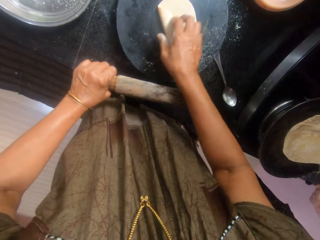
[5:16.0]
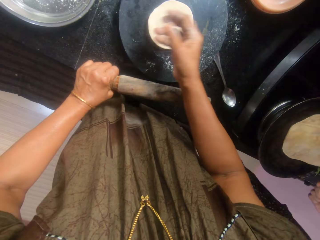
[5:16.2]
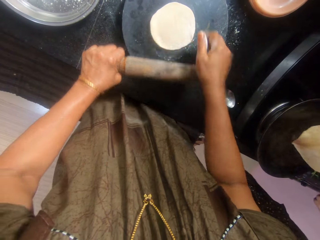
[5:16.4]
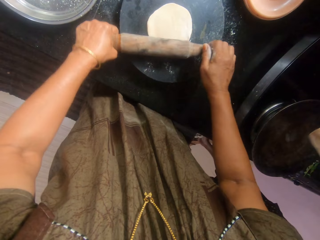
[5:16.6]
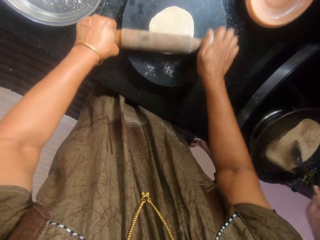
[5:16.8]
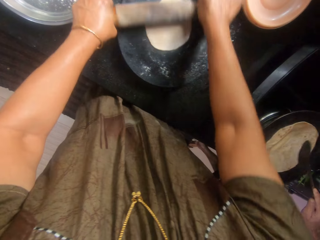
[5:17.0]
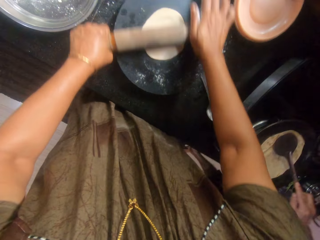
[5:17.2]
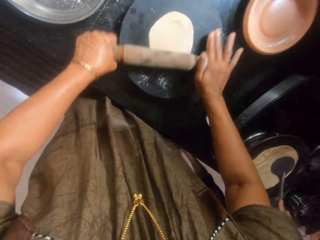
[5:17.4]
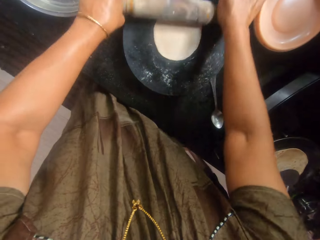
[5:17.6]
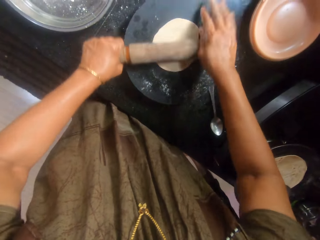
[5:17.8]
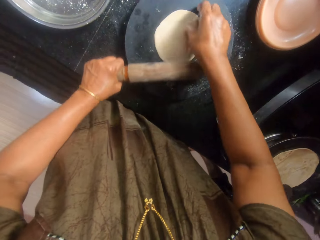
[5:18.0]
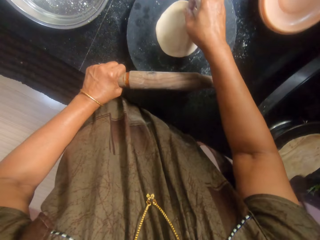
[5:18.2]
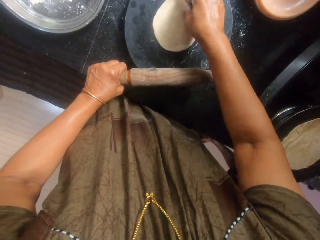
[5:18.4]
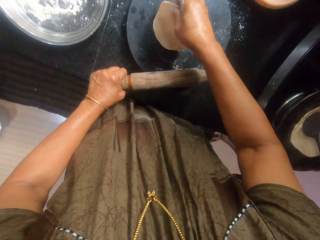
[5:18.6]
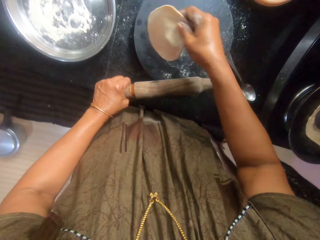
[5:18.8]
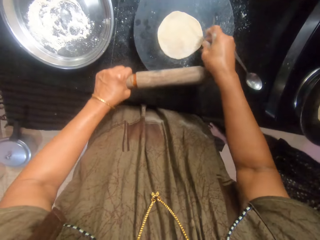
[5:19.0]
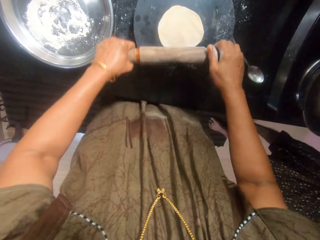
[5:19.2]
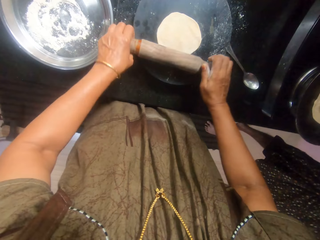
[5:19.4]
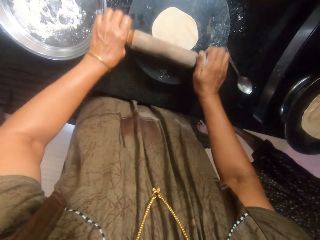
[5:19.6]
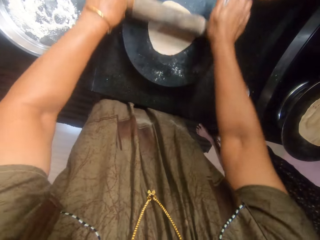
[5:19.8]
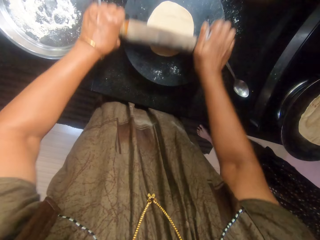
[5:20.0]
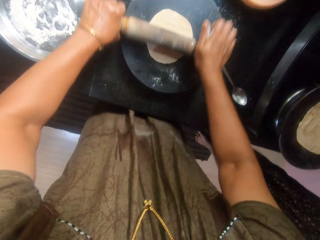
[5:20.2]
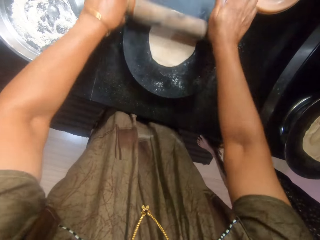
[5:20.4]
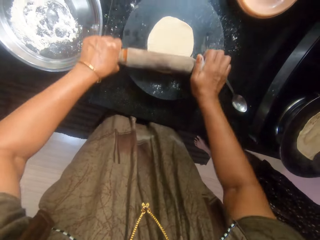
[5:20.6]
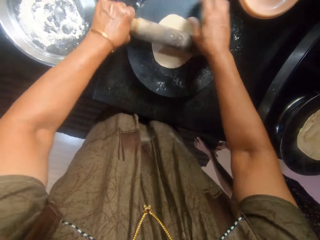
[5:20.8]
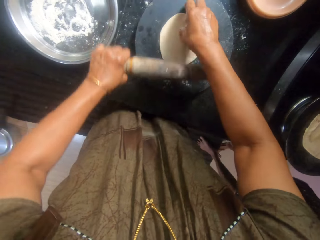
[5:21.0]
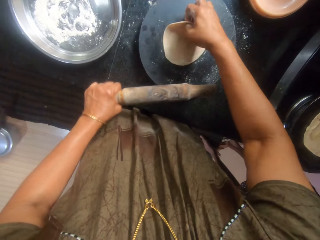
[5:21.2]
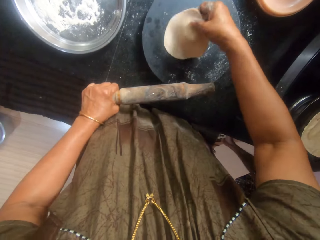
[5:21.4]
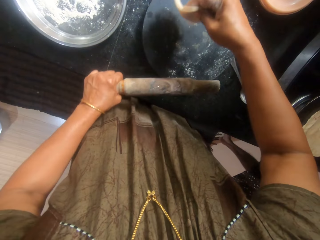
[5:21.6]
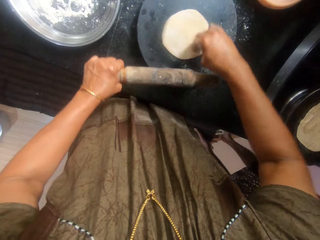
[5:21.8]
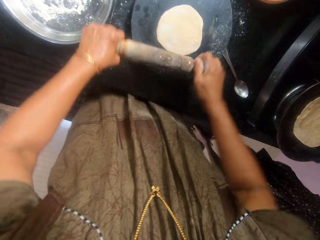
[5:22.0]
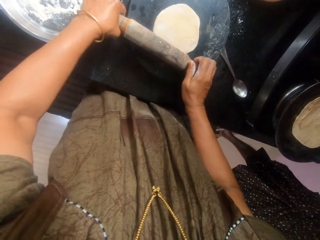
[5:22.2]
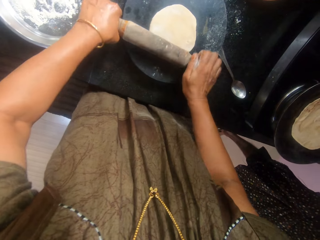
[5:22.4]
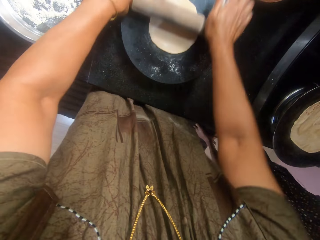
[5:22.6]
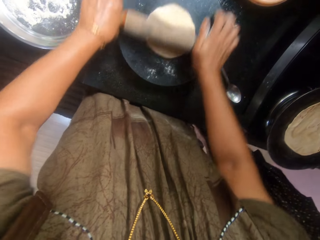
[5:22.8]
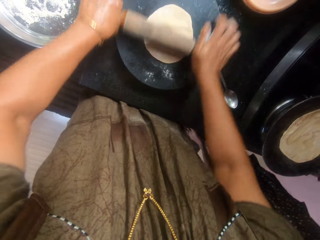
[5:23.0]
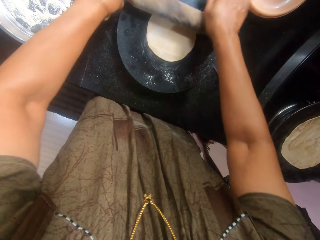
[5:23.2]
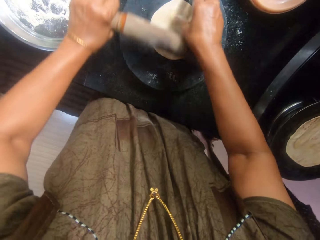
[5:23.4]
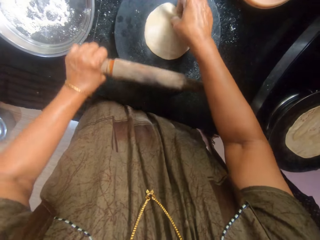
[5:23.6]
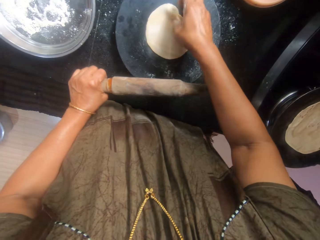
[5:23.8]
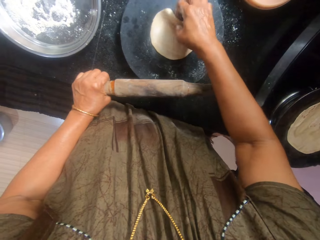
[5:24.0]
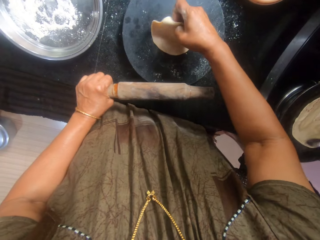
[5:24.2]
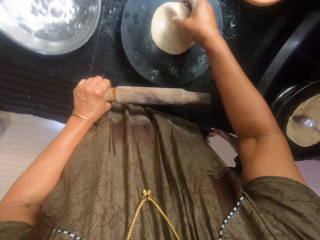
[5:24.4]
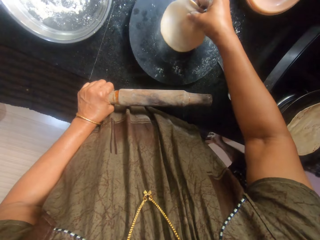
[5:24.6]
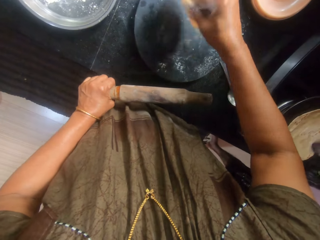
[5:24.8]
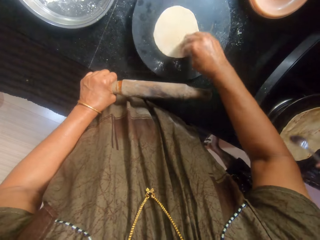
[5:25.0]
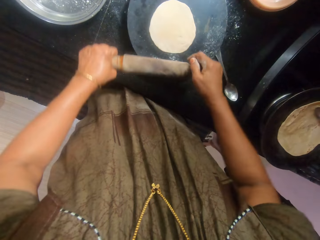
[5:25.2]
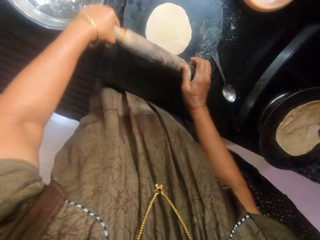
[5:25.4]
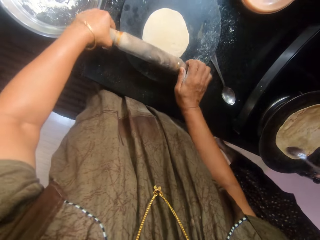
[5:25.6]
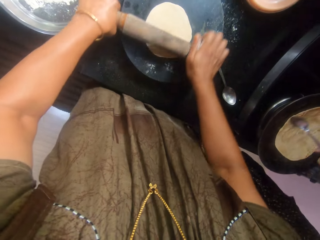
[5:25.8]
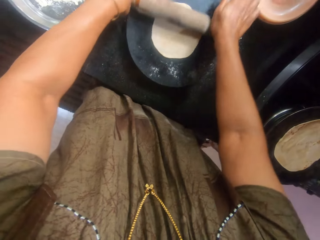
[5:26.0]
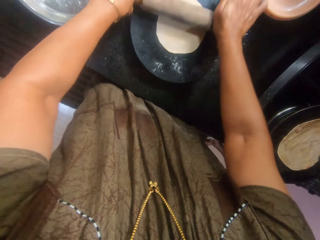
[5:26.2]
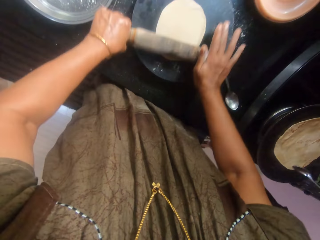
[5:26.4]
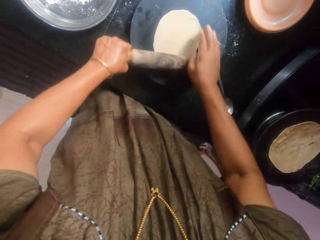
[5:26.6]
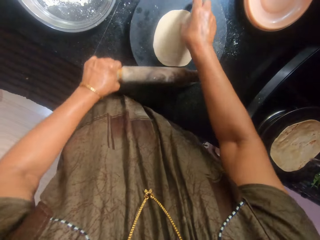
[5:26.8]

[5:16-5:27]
A woman flips the dough inside the pan with the spoon. The camera wearer straightens the dough. They flatten the dough with the rolling pin. The woman presses the dough onto the pan with the spoon. The camera wearer adjusts the dough on the pastry board. They flatten the dough with the rolling pin. They turn the dough upside down. They flatten the dough with the wooden rolling pin. They turn the dough upside down. They flatten the dough with the rolling pin.

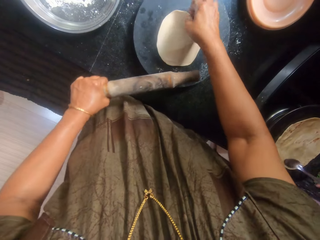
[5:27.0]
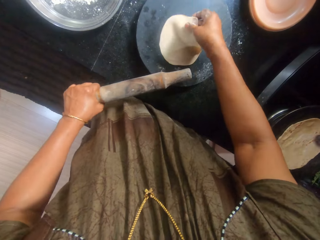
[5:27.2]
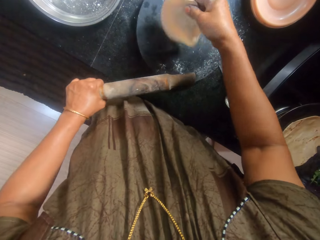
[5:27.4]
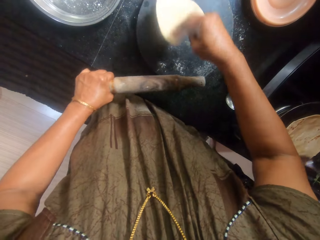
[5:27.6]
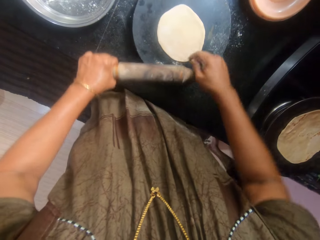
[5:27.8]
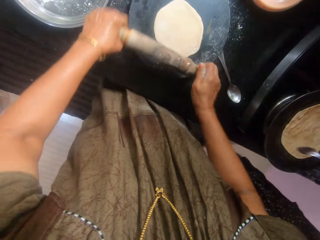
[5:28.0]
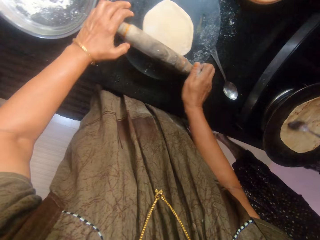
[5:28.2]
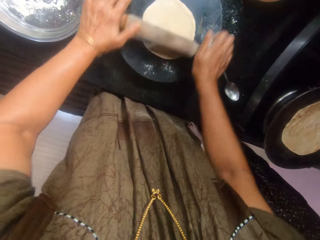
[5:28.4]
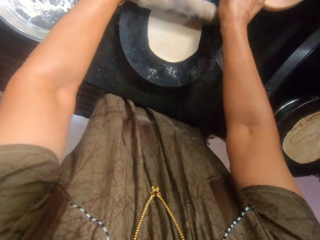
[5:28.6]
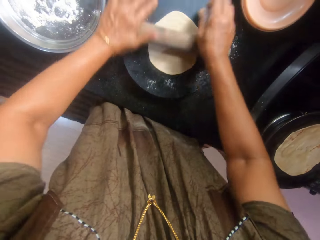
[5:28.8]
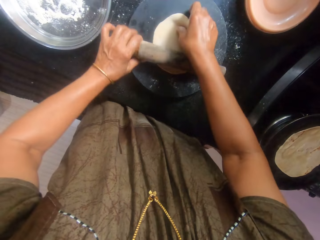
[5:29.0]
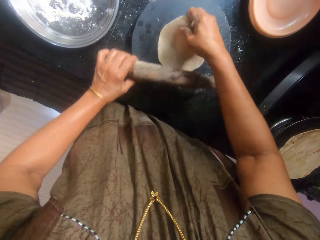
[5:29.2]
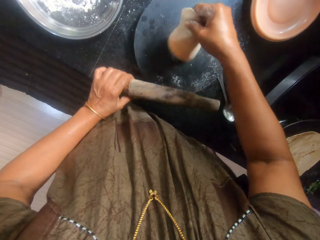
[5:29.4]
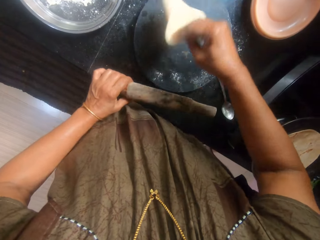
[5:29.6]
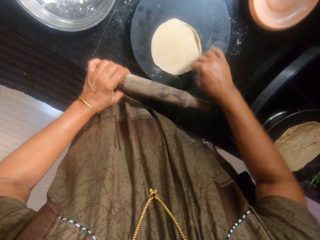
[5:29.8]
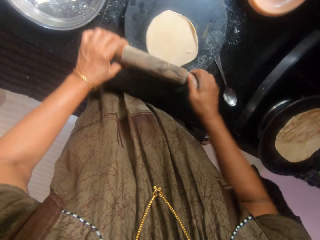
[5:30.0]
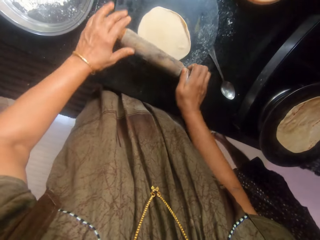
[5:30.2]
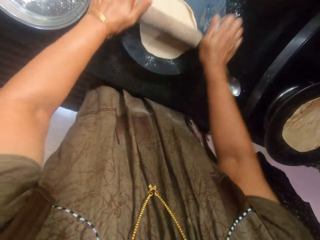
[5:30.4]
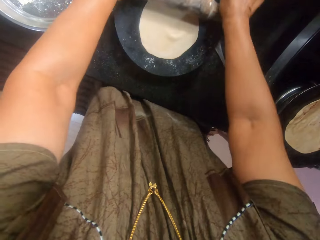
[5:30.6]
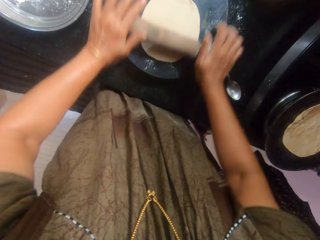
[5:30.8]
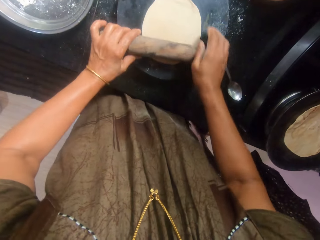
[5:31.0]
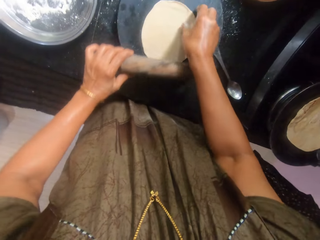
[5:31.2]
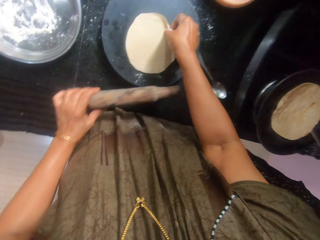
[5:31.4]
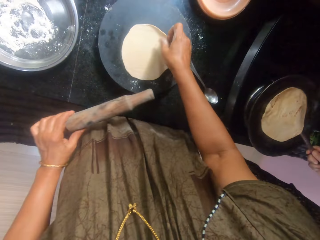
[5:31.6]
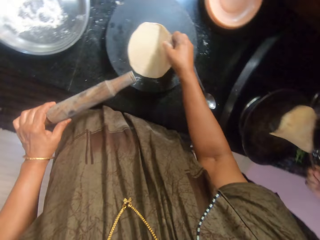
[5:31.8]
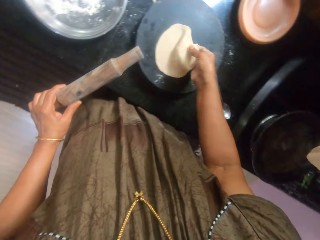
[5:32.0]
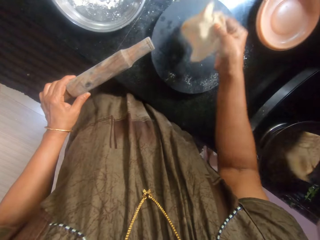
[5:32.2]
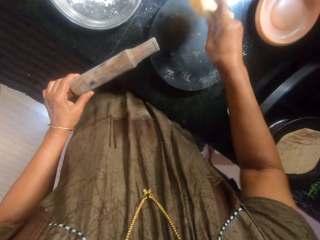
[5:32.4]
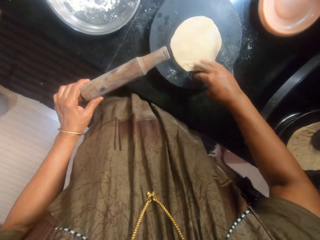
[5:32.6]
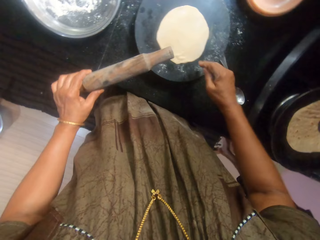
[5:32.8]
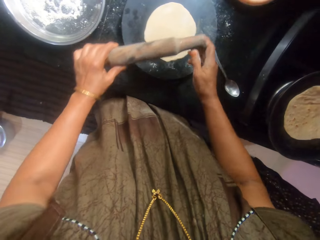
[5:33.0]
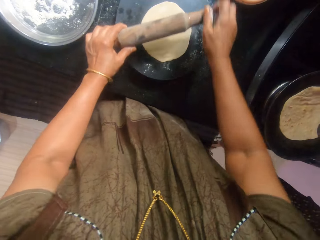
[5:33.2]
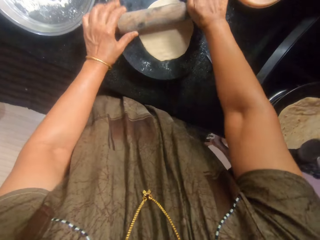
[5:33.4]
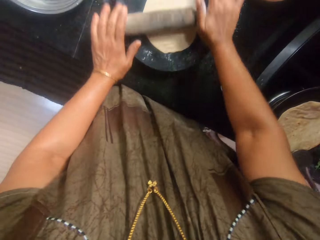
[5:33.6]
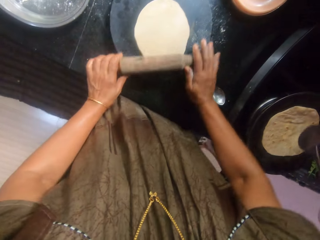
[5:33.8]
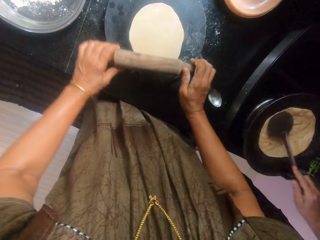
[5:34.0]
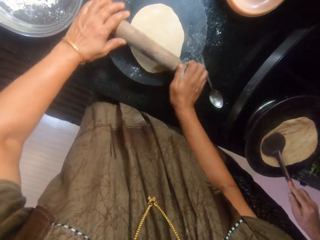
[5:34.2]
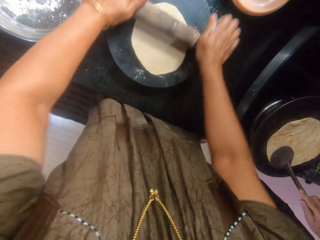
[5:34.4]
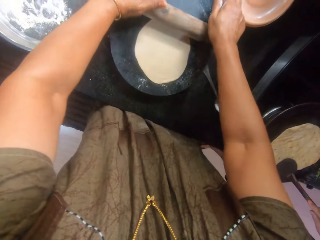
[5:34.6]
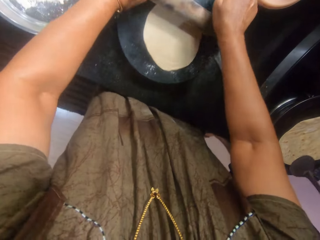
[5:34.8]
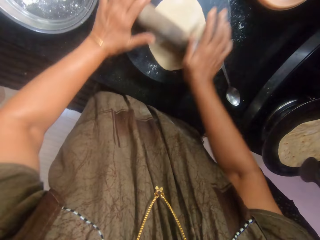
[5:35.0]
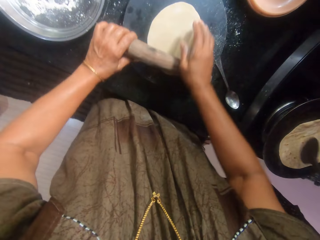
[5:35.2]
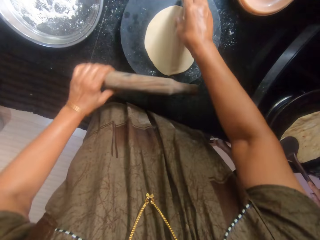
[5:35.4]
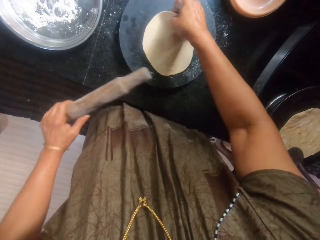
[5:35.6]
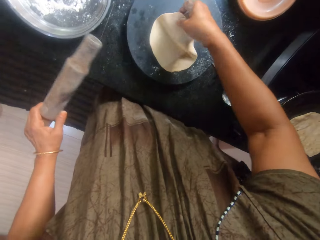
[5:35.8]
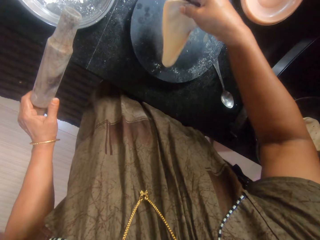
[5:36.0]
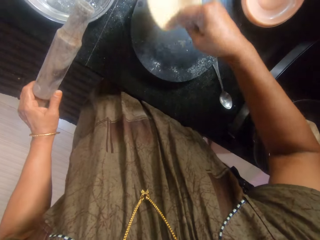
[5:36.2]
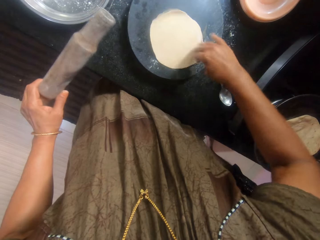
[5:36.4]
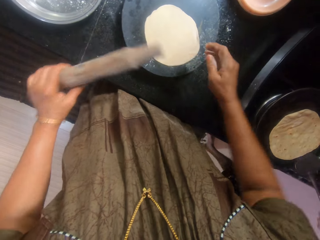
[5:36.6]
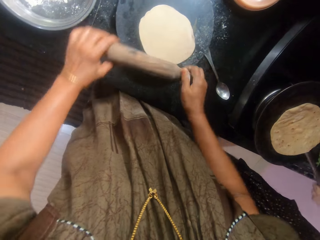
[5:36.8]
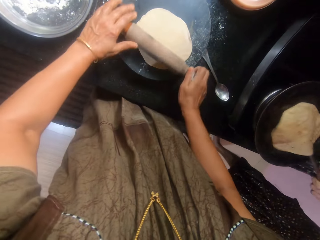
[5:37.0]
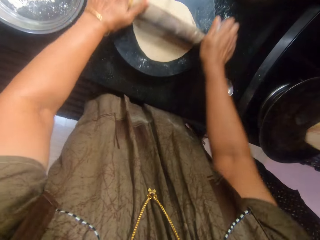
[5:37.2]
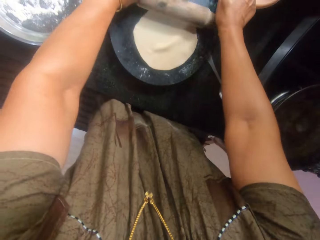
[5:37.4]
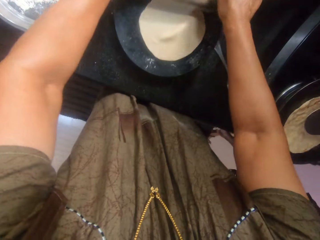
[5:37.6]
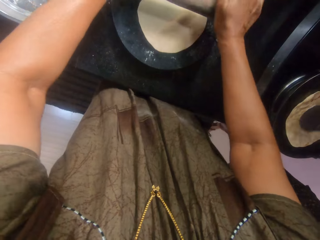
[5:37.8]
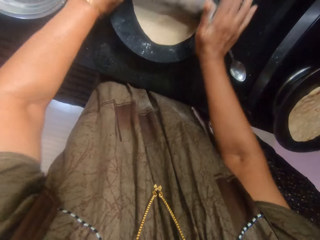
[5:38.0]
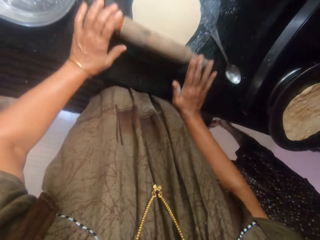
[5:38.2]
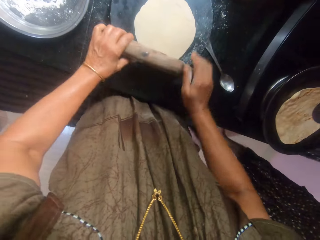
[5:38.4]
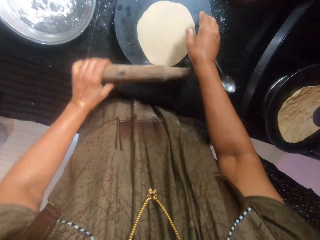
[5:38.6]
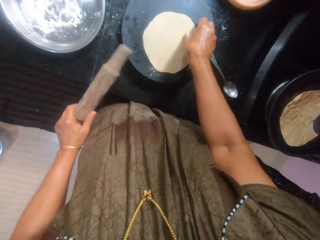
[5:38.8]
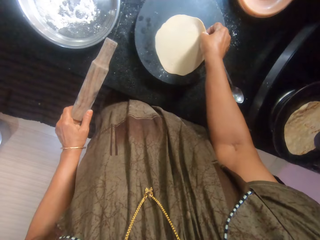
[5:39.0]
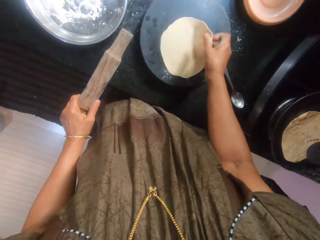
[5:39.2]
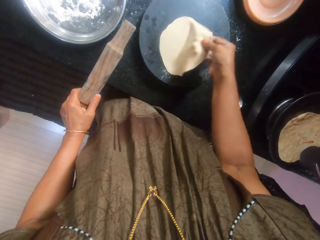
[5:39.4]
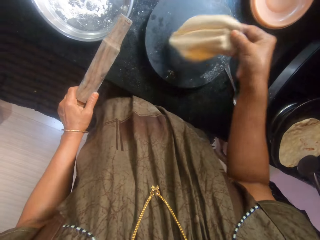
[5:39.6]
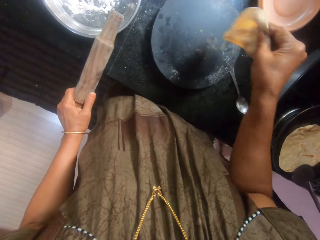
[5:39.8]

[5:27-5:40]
The camera wearer turns the dough upside down. They flatten the dough with the rolling pin. They turn the dough upside down. They flatten the dough with the wooden rolling pin. They turn the dough upside down. They flatten the dough with the rolling pin. They turn the dough upside down. A woman flips the dough inside the pan with the spoon. The camera wearer flattens the dough with the wooden rolling pin and turns the dough upside down.
